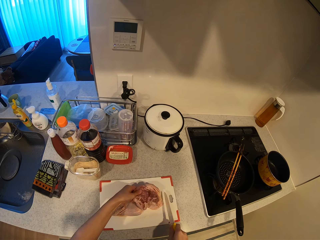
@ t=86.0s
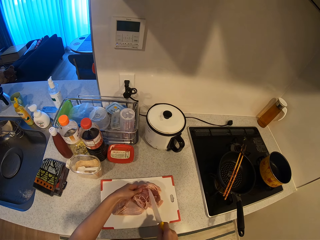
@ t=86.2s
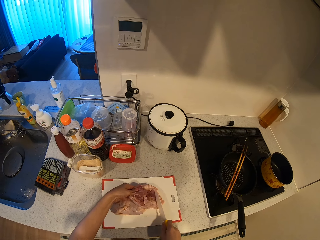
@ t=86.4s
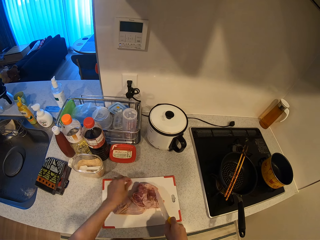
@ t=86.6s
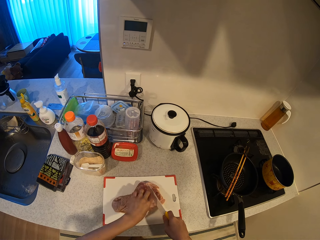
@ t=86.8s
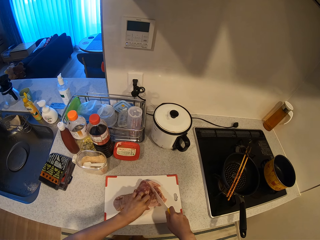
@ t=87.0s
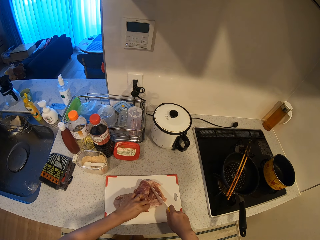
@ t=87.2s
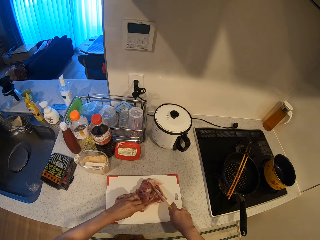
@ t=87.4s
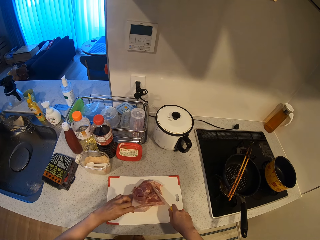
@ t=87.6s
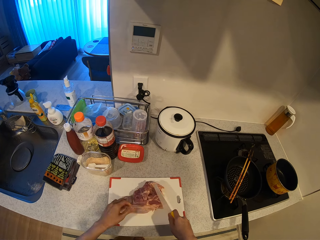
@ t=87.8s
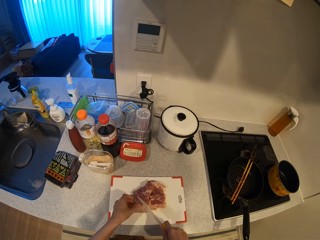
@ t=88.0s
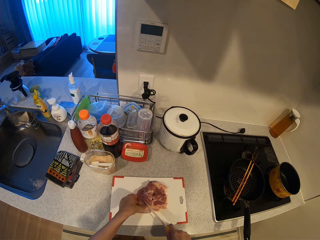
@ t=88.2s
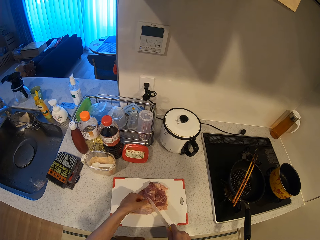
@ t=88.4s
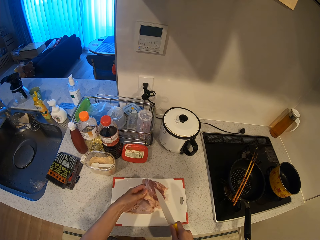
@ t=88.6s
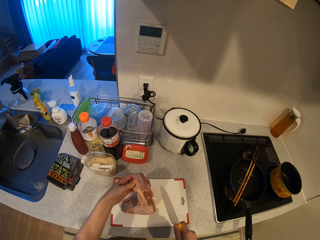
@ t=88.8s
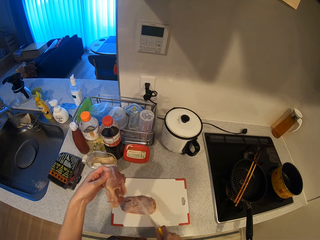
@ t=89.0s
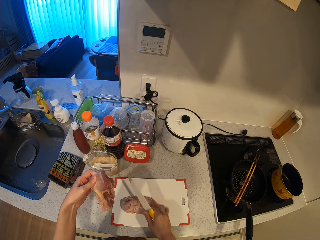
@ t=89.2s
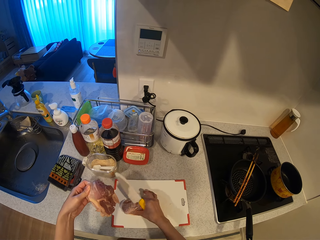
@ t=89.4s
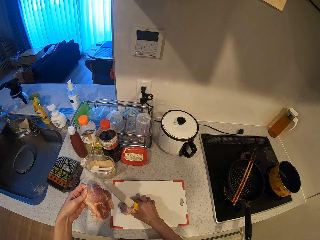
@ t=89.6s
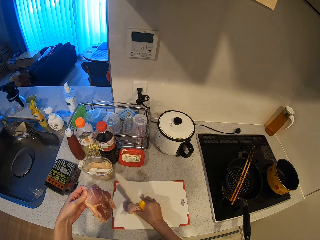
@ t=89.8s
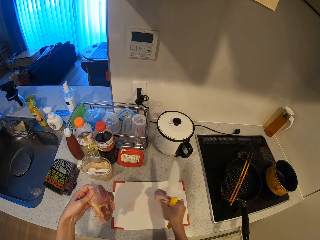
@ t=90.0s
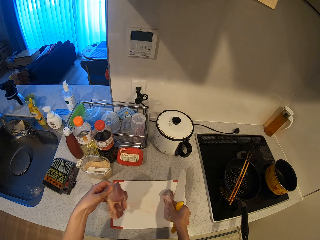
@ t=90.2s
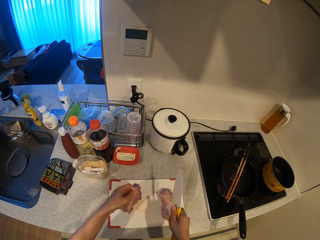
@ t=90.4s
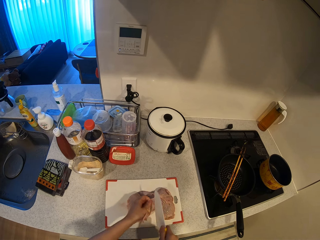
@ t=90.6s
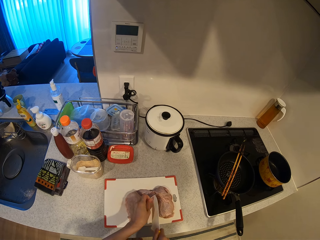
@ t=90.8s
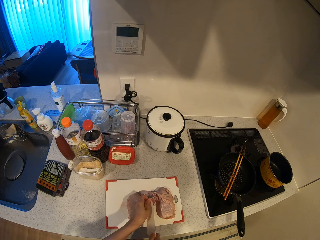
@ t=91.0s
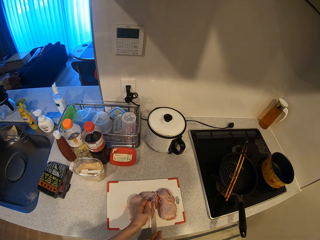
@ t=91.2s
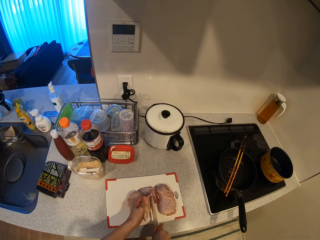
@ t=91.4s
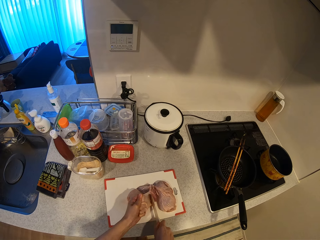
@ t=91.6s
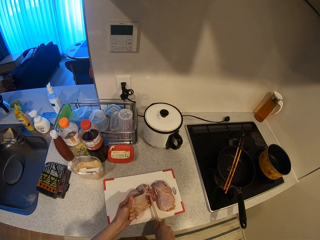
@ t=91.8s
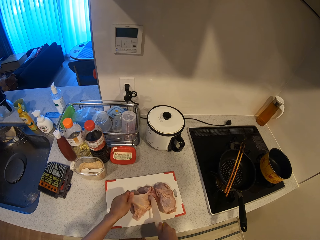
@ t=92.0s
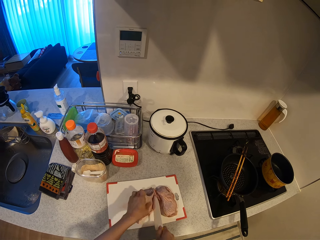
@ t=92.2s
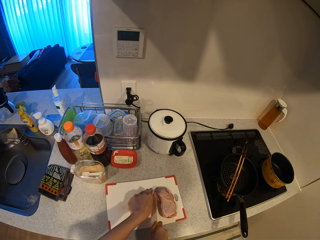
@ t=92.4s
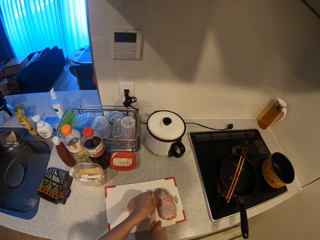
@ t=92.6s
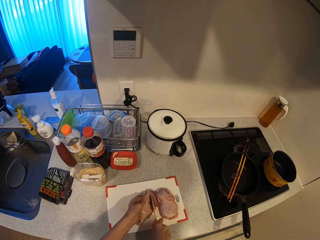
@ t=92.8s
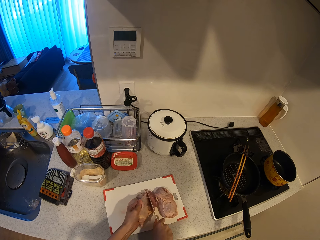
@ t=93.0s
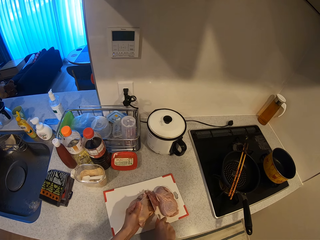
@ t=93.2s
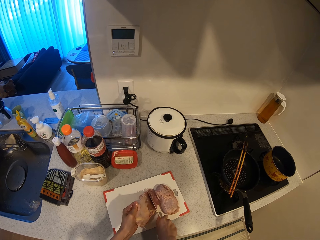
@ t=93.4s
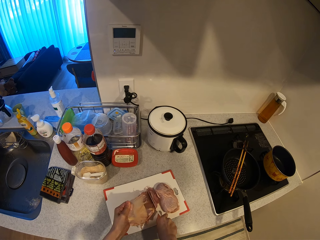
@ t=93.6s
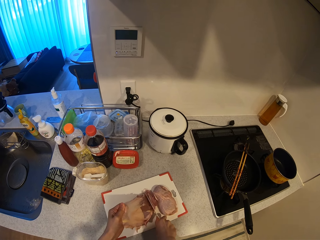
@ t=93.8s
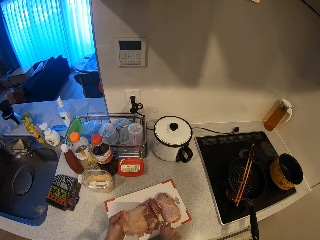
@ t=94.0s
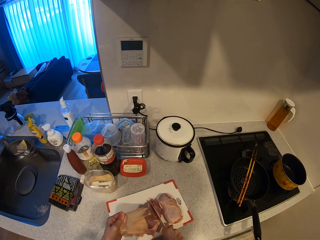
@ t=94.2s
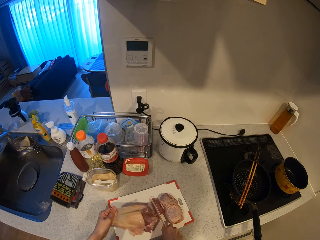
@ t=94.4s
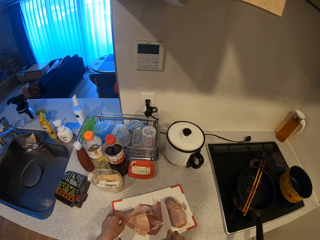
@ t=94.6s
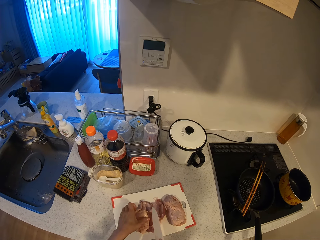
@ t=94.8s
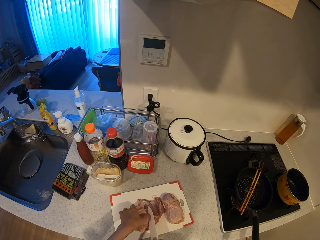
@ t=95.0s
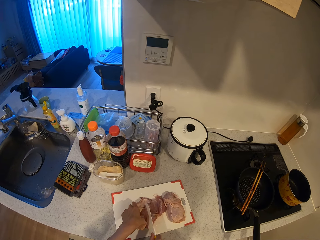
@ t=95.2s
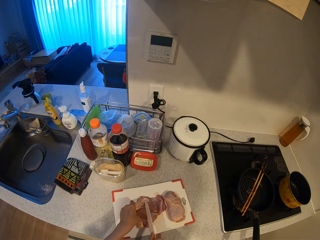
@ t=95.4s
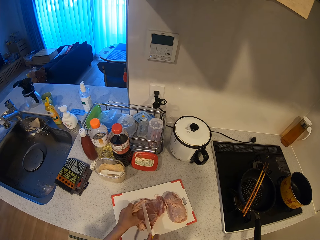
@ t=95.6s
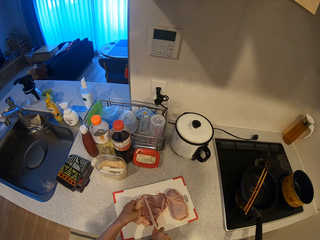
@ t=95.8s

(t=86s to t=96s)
The camera wearer spreads the meat with a knife. They lift the meat and put it on the board.

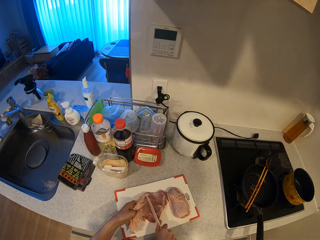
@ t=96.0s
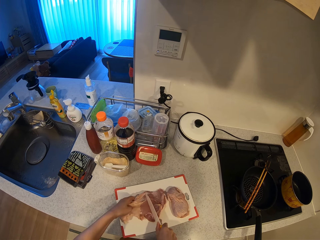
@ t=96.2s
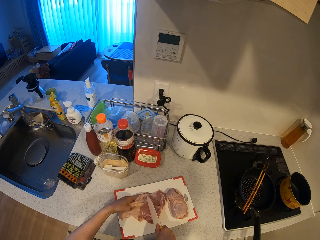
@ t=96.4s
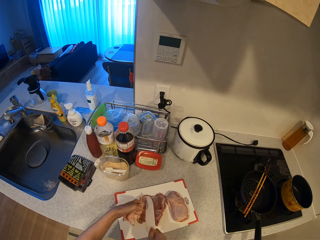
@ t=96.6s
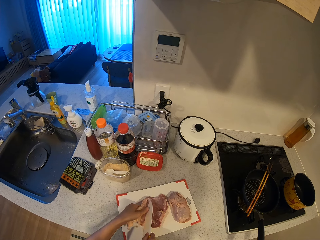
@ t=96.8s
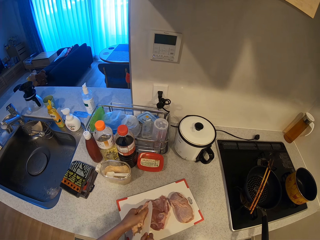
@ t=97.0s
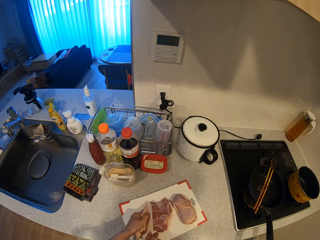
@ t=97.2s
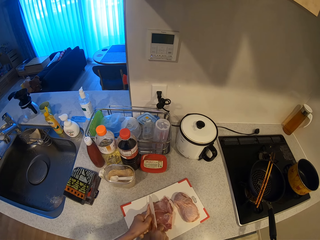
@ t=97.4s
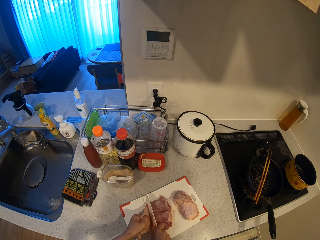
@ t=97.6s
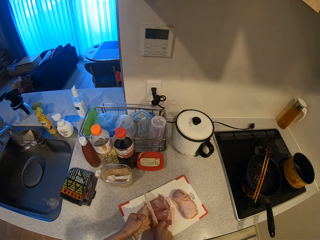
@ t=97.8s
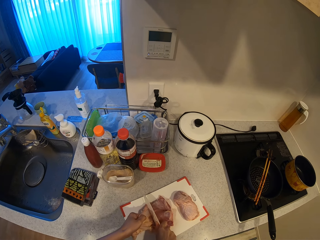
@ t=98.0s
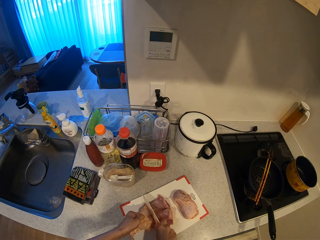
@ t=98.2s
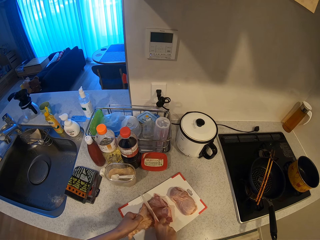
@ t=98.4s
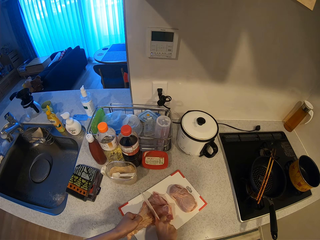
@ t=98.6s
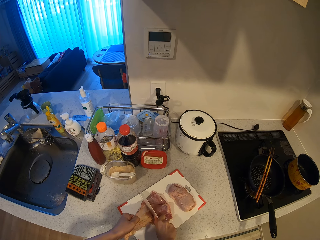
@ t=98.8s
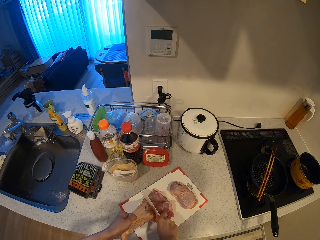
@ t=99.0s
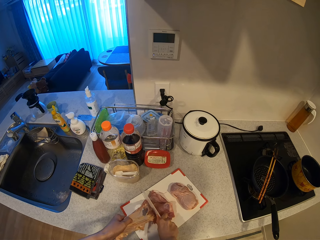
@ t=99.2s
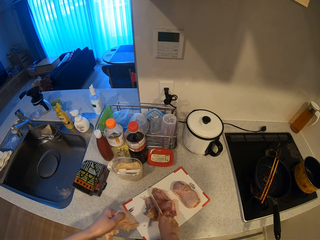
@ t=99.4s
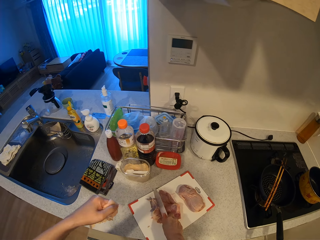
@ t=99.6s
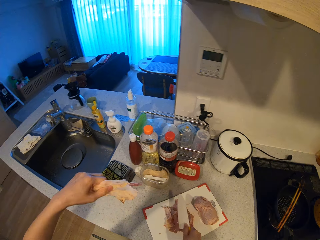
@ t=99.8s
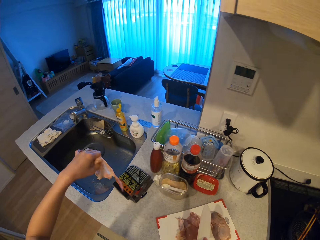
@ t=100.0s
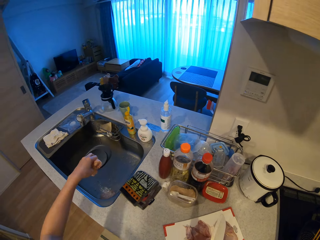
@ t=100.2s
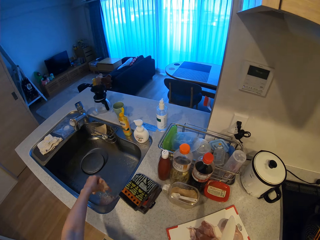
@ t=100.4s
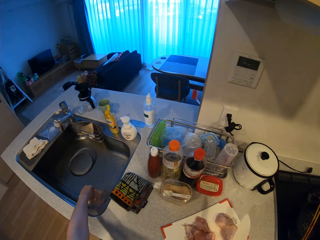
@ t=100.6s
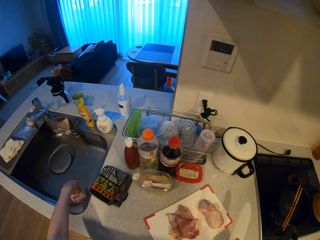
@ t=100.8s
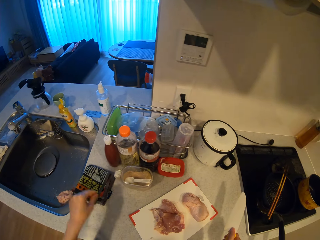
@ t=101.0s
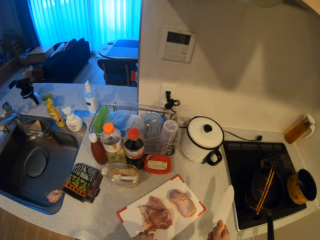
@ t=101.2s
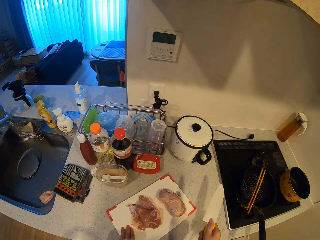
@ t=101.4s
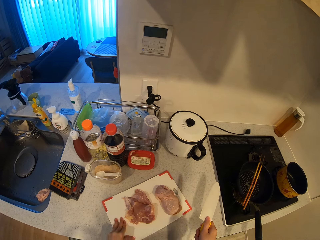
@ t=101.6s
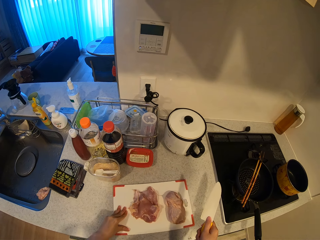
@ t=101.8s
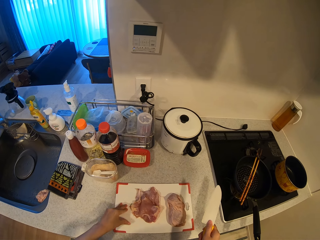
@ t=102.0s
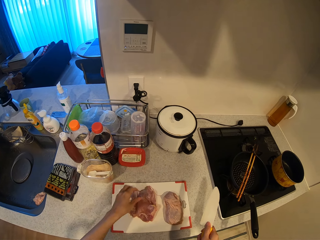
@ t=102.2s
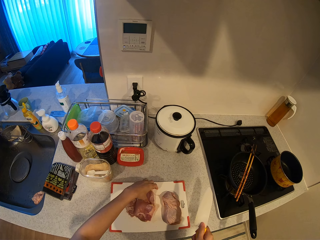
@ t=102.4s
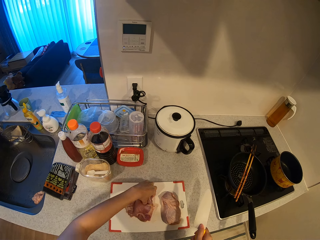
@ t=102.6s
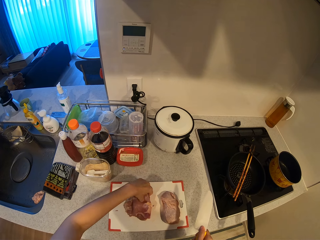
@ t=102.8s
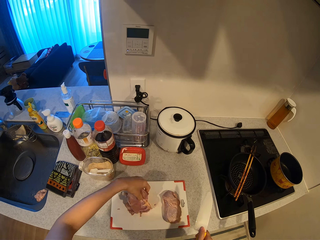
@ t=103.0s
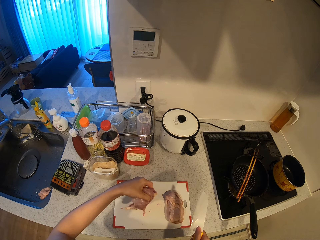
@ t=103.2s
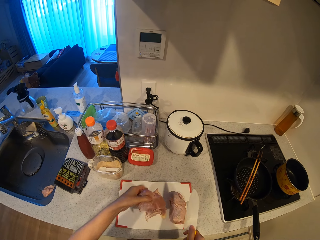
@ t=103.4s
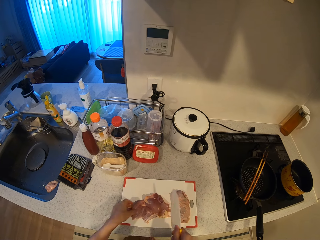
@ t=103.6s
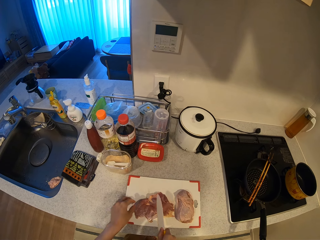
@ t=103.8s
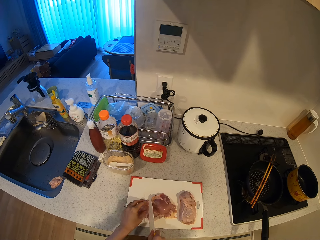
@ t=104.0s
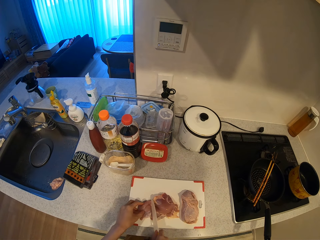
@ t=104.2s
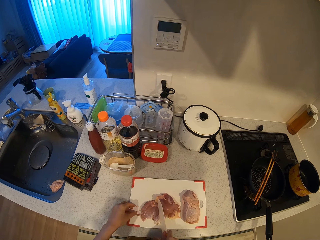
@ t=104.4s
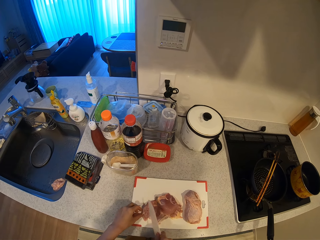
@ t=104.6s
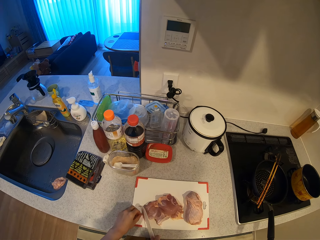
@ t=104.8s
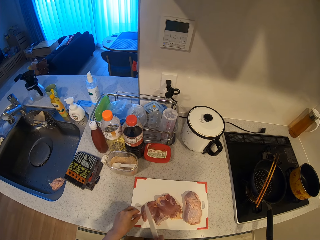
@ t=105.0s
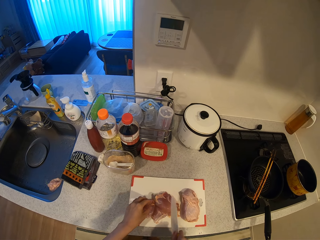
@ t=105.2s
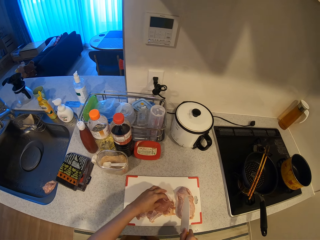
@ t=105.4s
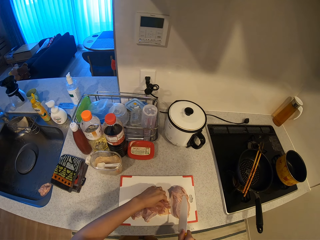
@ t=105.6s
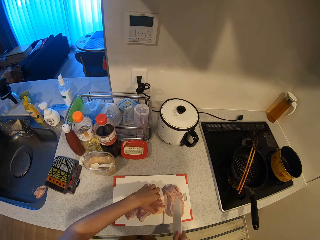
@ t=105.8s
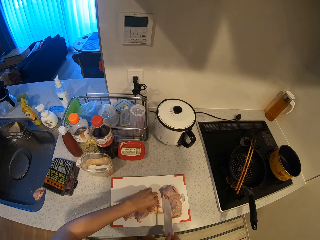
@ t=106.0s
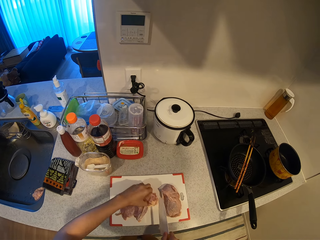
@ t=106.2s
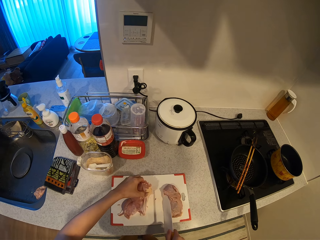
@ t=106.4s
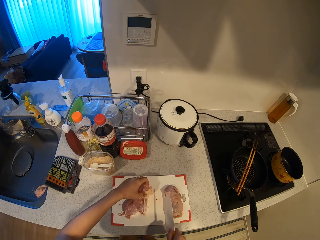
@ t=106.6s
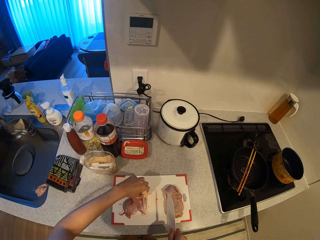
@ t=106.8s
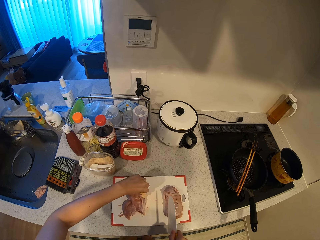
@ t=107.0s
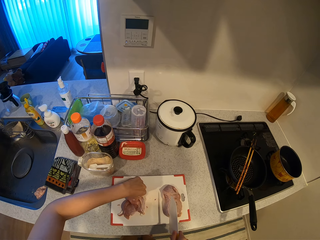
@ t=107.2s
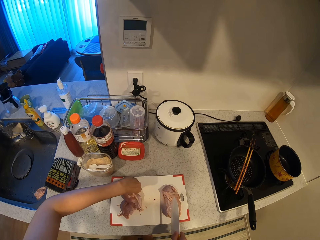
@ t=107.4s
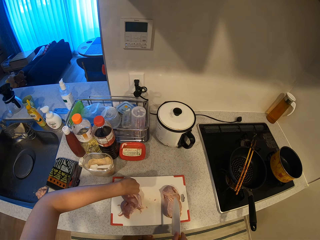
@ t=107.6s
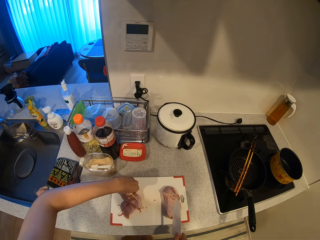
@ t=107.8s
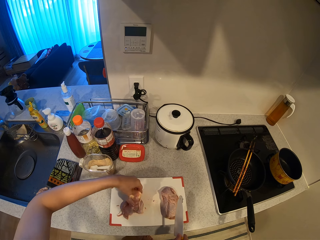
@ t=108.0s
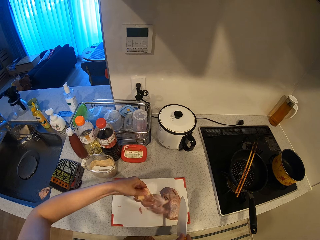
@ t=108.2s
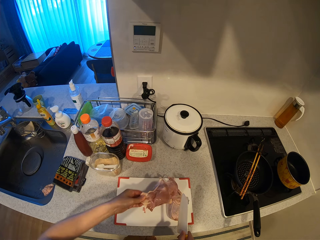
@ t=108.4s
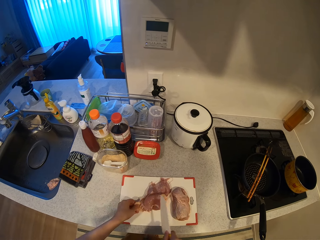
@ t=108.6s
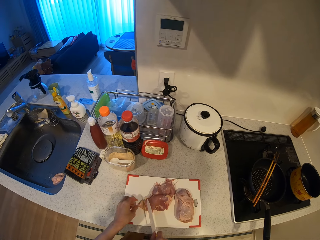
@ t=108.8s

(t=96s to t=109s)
The camera wearer tears out the top layer of the meat with her hand. She drops the layer of the meat into the kitchen sink. She turns the board. She holds the meat and turns the meat.
